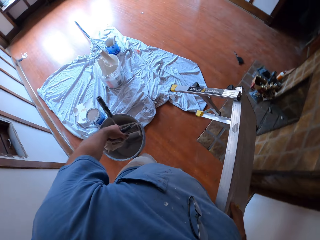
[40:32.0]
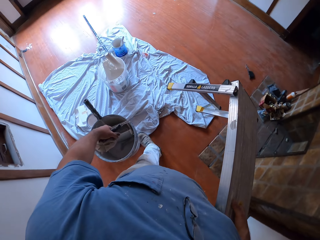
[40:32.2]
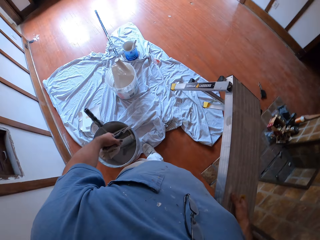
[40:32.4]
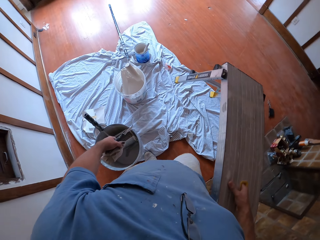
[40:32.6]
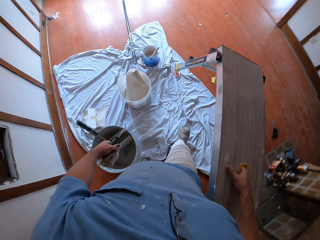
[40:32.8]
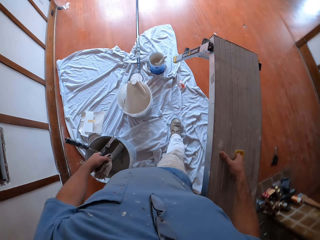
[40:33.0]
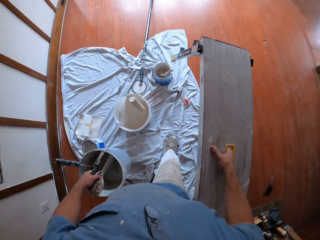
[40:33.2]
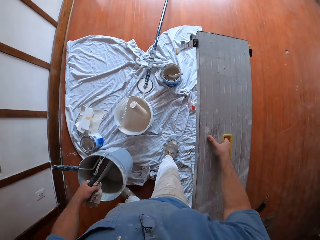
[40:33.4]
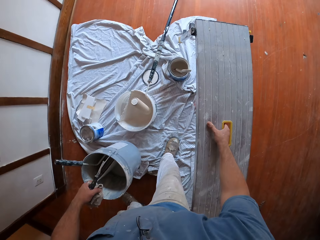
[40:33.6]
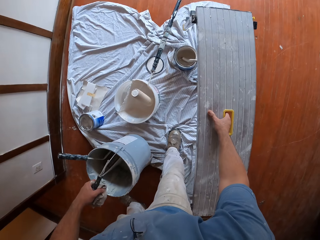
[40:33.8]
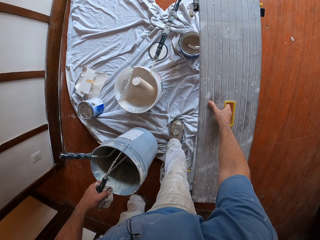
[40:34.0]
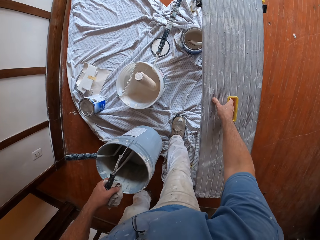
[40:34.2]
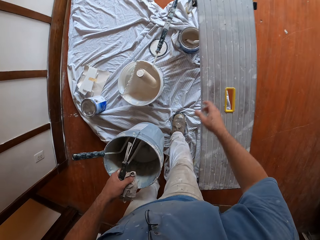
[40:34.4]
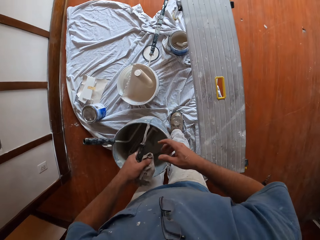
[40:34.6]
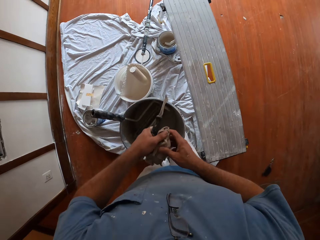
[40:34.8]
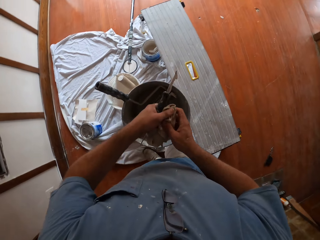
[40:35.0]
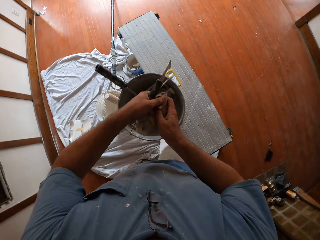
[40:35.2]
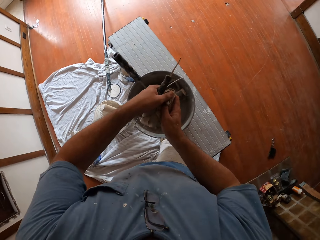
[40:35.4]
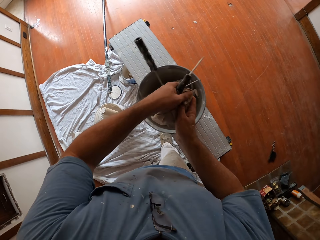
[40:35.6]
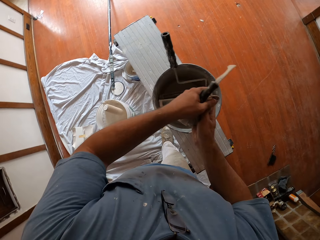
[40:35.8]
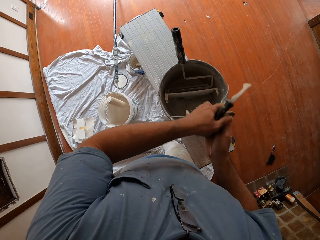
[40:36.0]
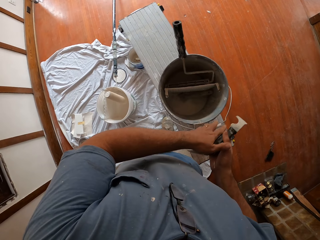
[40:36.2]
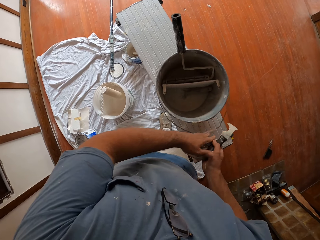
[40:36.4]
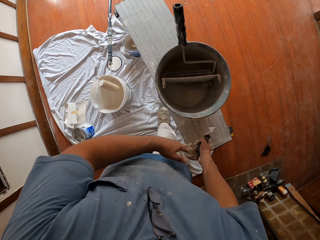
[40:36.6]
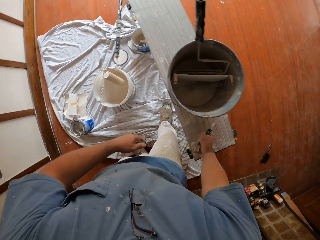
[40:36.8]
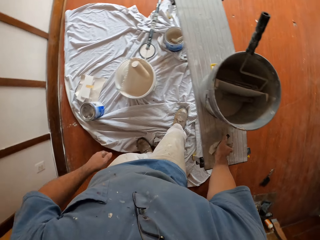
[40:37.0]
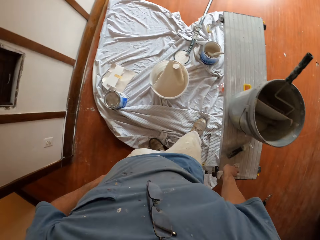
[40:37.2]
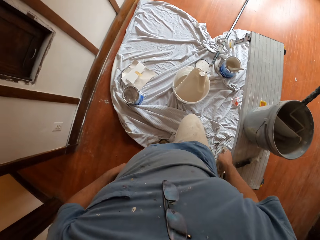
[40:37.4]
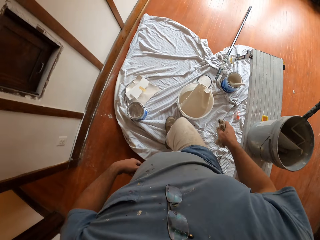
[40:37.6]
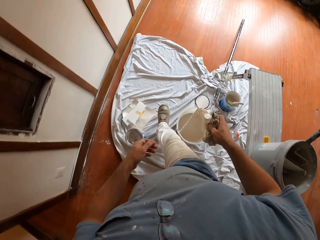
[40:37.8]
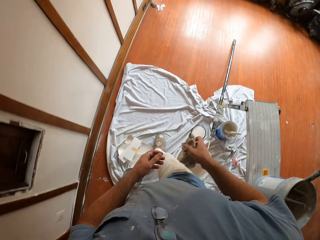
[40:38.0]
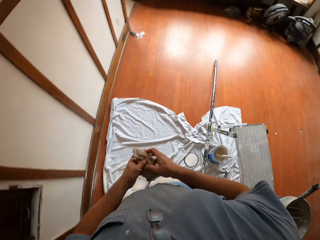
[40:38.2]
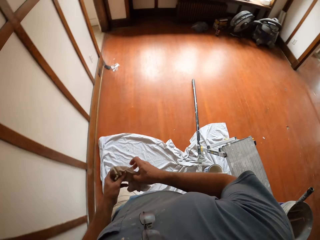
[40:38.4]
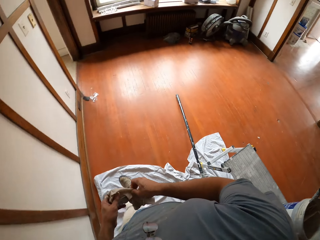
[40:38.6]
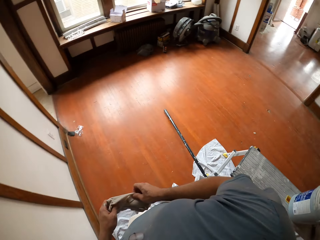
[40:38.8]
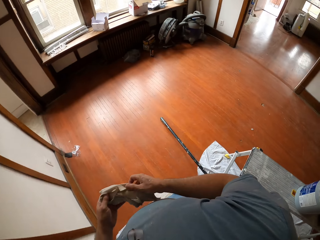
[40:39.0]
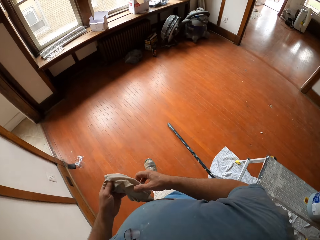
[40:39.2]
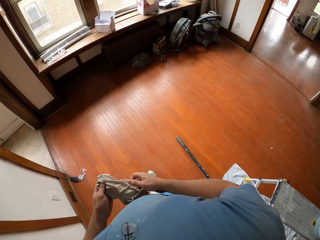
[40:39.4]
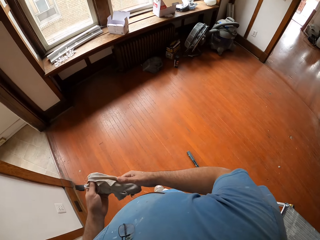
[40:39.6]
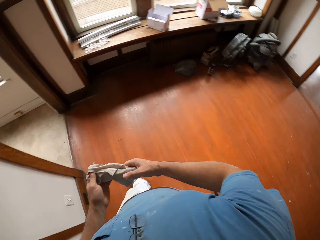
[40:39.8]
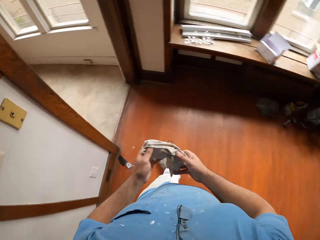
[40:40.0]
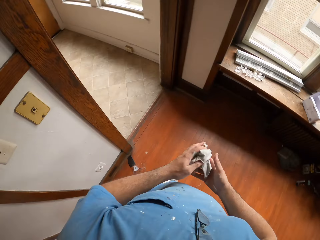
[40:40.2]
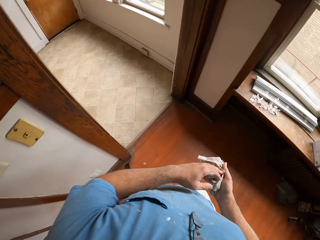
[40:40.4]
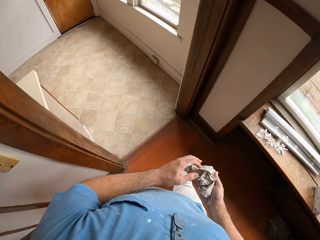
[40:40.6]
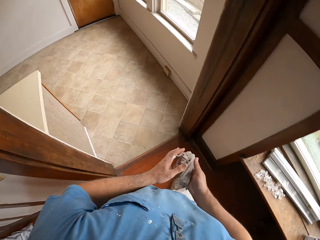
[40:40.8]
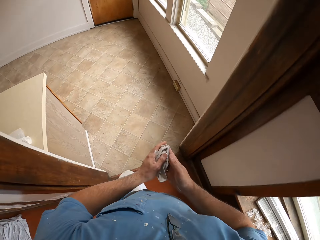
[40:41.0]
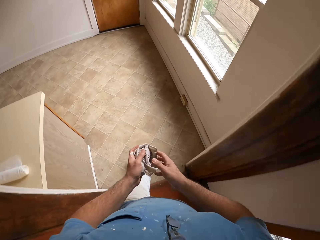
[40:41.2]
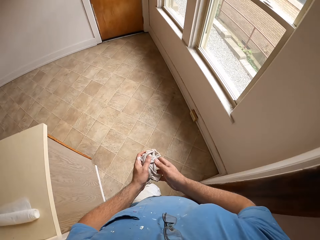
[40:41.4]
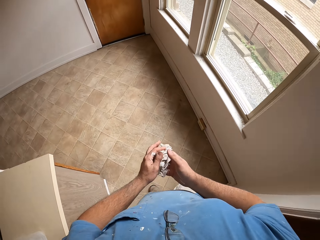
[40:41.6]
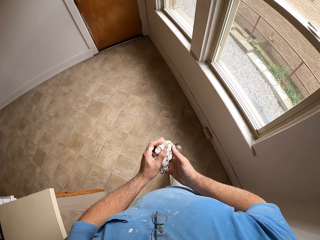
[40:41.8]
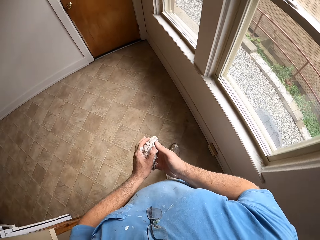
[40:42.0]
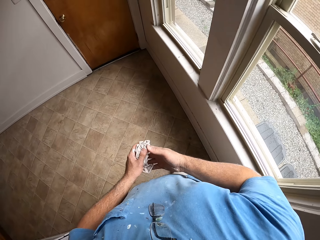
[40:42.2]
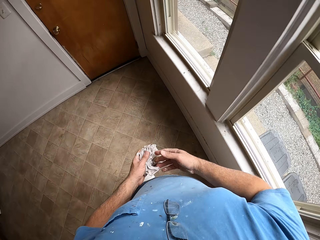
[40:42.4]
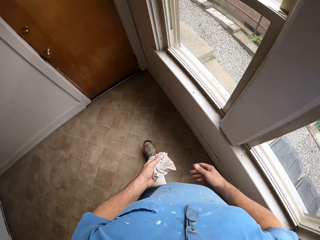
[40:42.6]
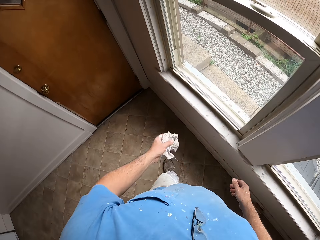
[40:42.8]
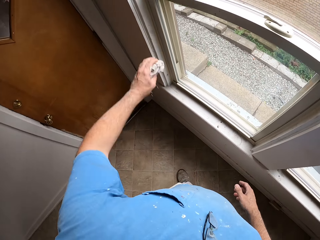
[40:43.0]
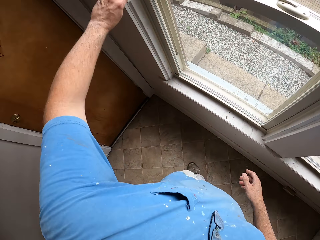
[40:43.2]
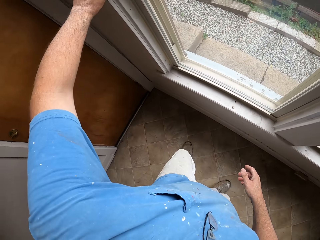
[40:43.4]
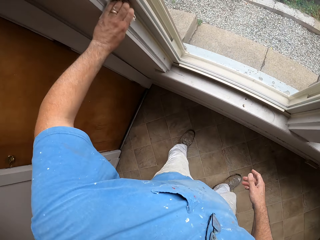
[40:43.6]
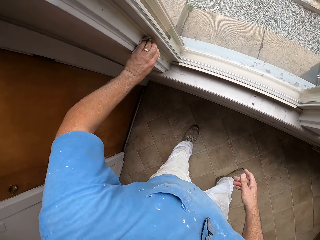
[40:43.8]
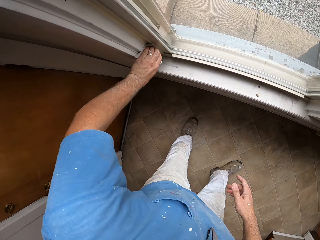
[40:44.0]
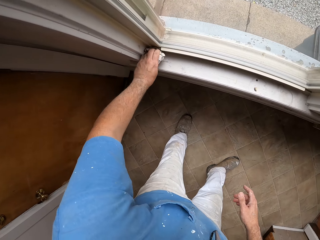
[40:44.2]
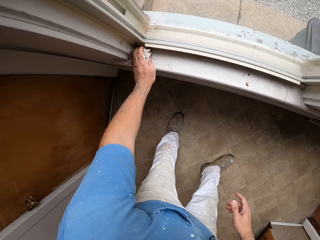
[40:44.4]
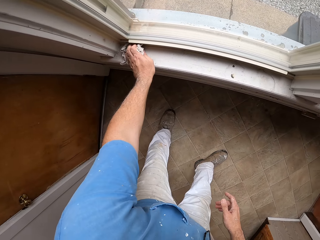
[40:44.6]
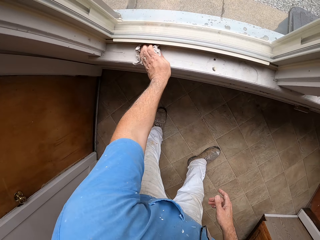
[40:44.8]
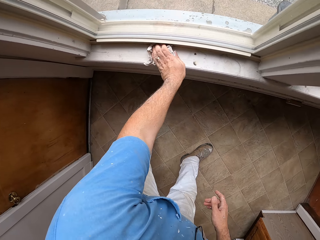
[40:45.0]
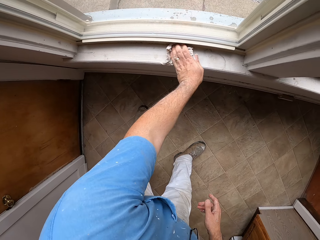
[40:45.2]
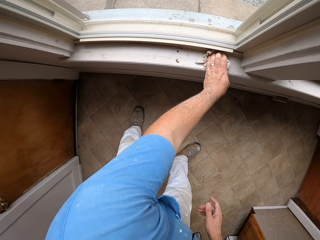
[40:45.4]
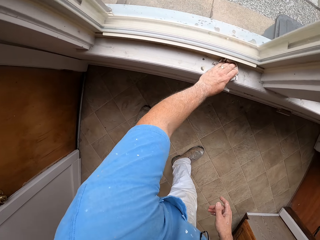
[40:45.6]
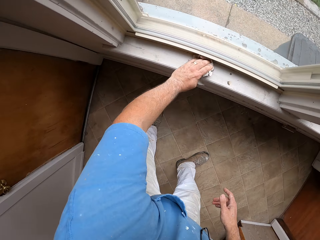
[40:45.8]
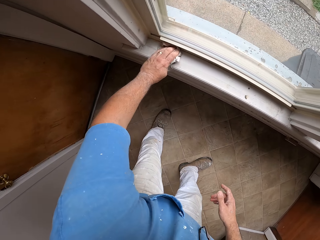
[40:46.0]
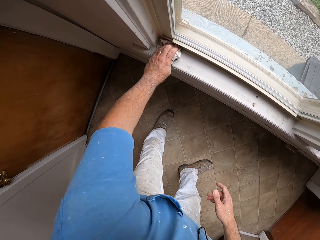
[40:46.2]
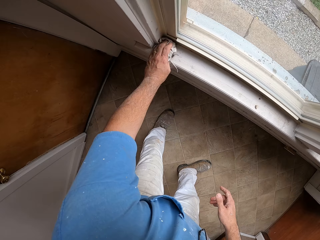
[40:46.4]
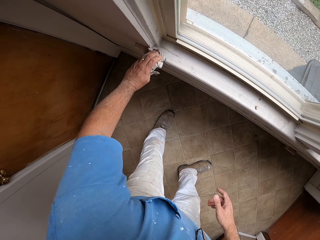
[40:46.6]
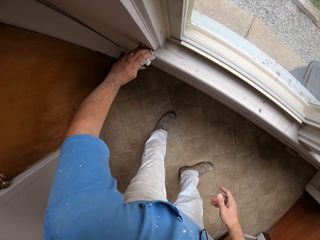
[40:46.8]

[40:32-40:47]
The camera wearer places the ladder bench on the cloth with his right hand. He drops the bucket on the bench with both hands. He drops the paint scraper on the bench with his right hand. He moves around the house. He wipes the window pane. He cleans the wall with the cloth in his left hand.

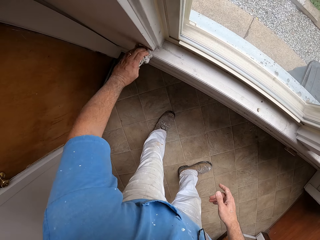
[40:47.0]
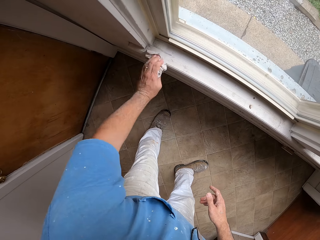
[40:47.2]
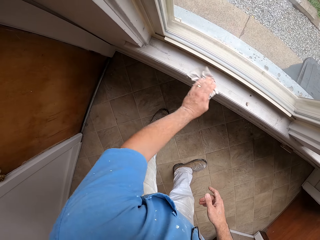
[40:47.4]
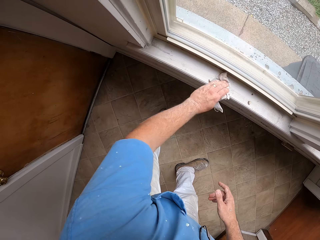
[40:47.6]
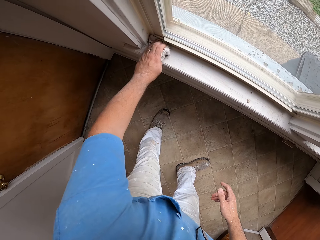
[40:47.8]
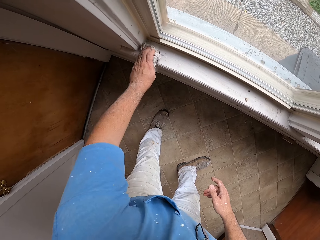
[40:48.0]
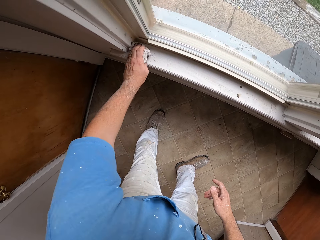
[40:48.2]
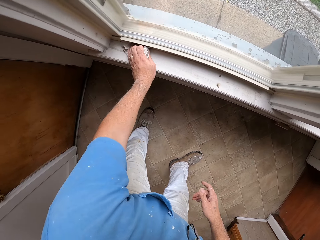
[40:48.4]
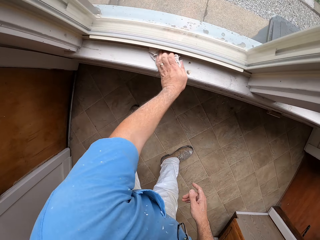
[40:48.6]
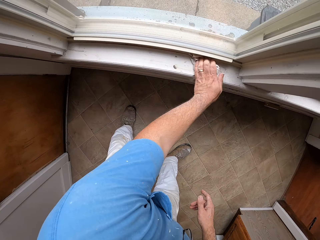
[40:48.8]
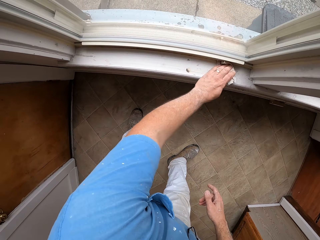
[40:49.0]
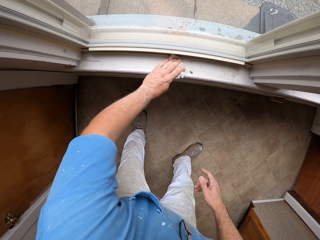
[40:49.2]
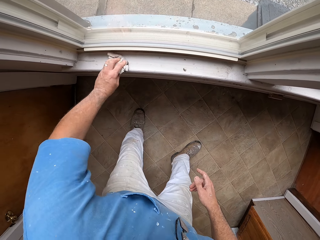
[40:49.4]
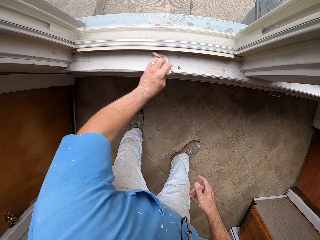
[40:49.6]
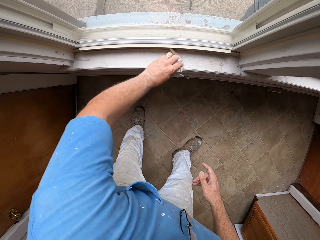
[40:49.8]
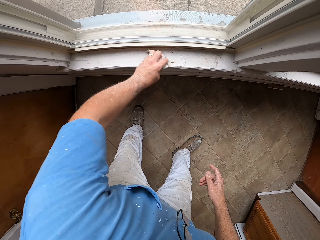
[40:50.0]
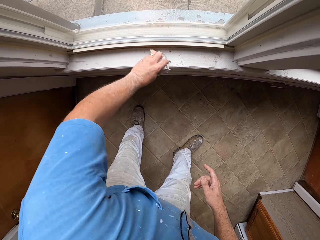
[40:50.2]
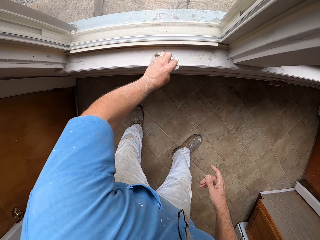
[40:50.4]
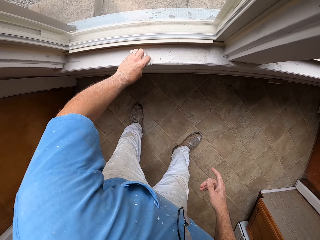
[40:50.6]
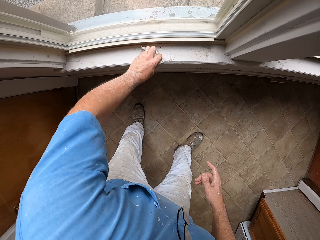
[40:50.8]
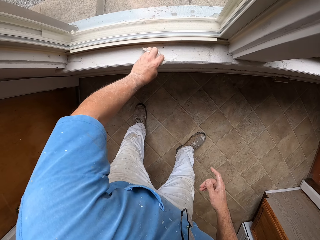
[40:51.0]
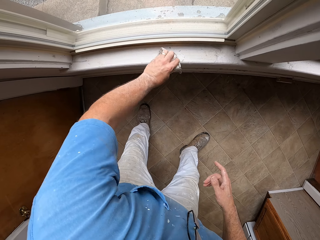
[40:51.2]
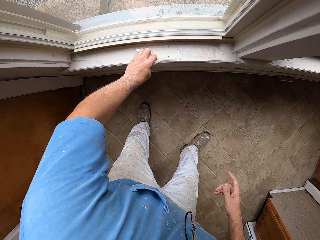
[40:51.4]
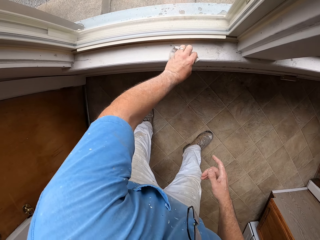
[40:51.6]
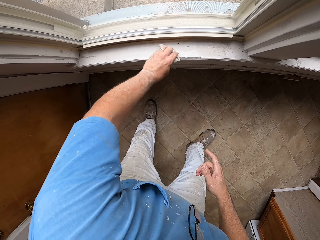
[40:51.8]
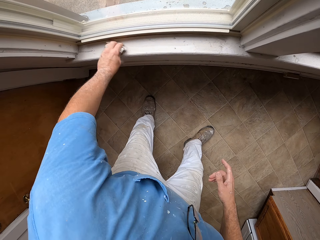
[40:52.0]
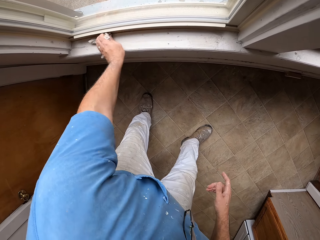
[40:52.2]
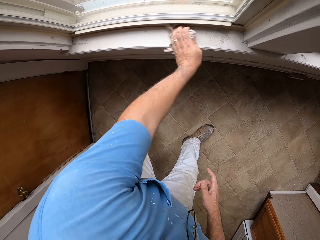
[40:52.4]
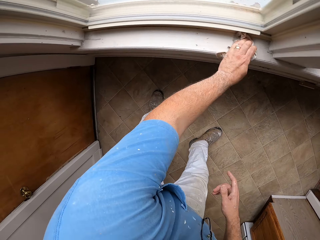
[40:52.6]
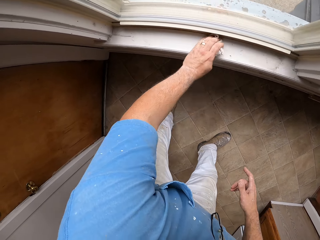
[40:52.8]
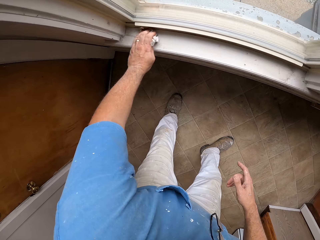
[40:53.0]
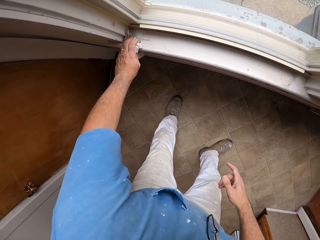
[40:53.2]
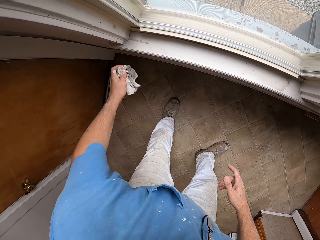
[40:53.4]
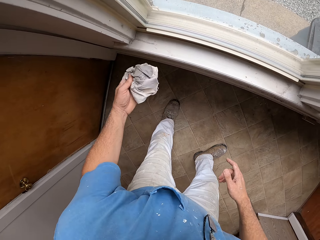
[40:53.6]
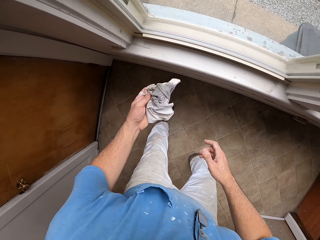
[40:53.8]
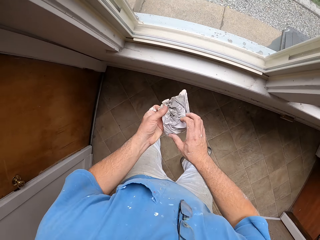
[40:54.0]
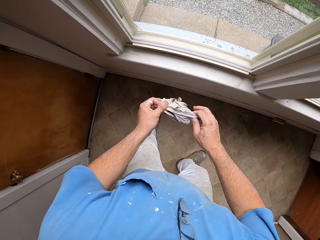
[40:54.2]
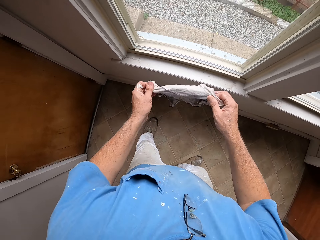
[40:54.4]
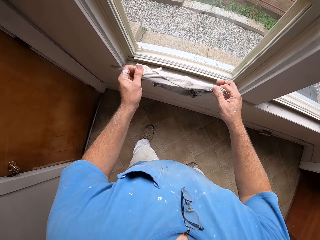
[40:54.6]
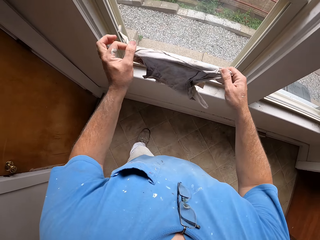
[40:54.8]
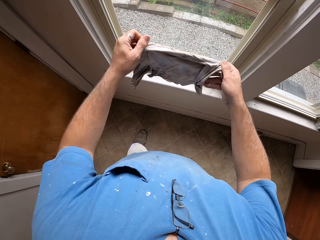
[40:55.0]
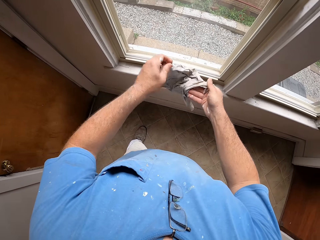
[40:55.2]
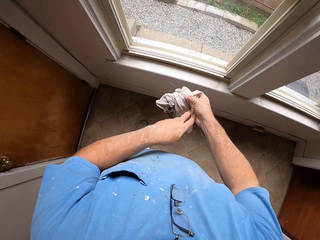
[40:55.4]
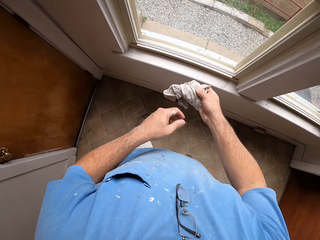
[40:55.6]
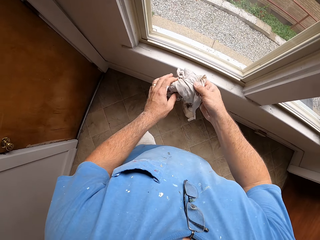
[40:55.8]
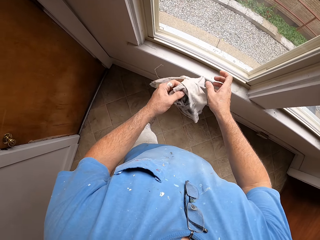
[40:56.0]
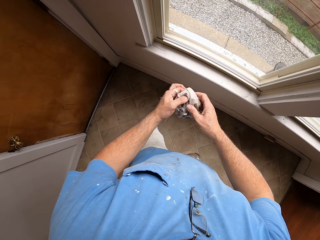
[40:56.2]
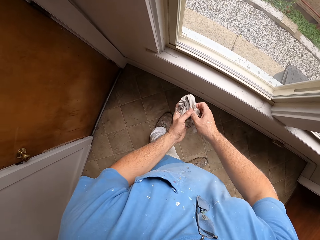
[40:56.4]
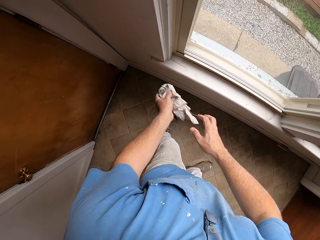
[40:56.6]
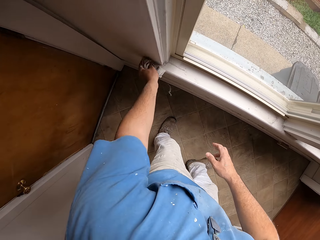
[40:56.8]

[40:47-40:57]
The camera wearer spreads the cloth out with his hands. He folds the cloth.
